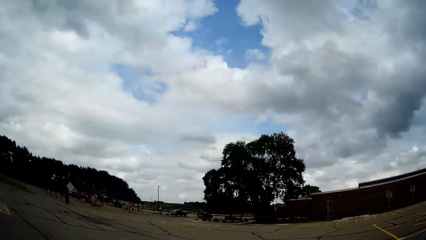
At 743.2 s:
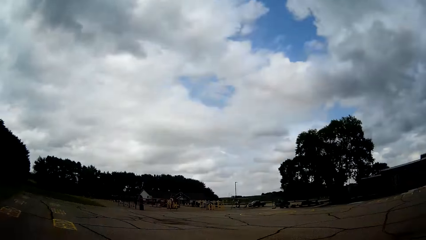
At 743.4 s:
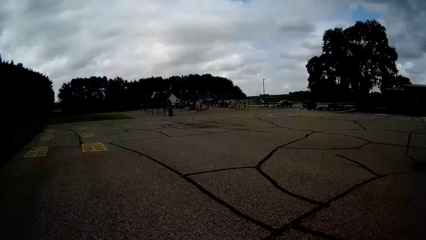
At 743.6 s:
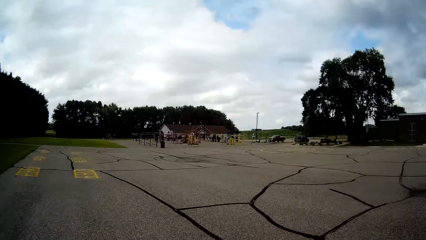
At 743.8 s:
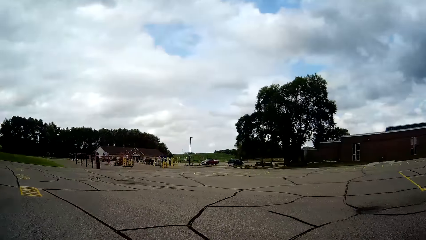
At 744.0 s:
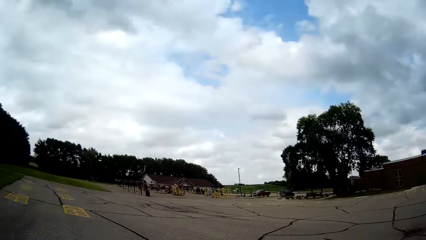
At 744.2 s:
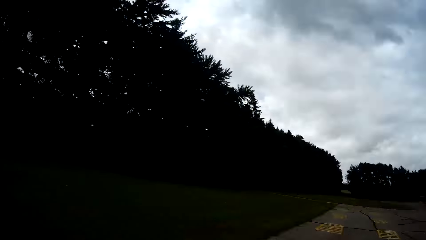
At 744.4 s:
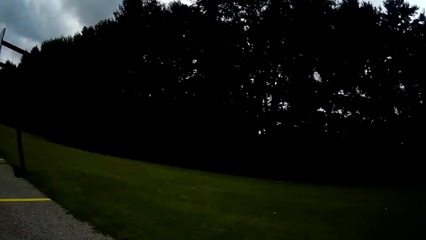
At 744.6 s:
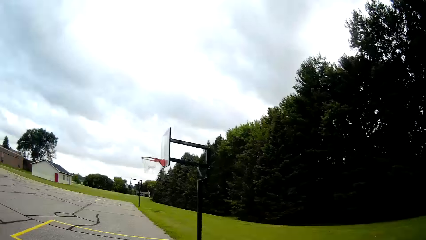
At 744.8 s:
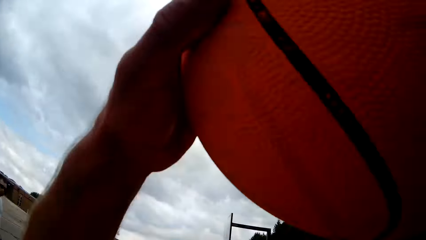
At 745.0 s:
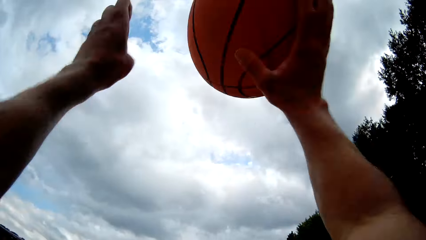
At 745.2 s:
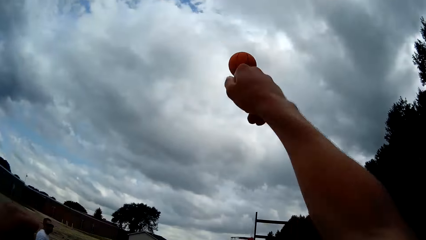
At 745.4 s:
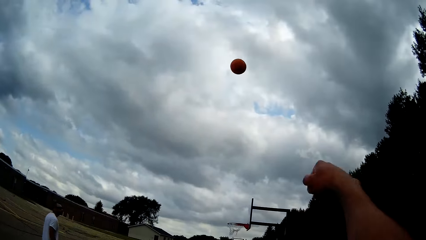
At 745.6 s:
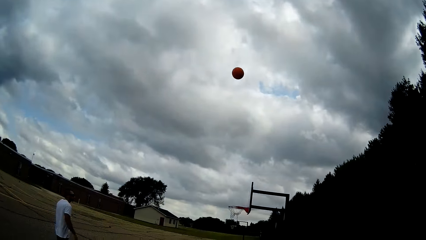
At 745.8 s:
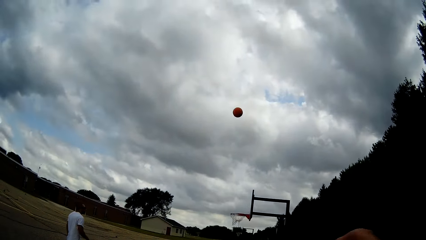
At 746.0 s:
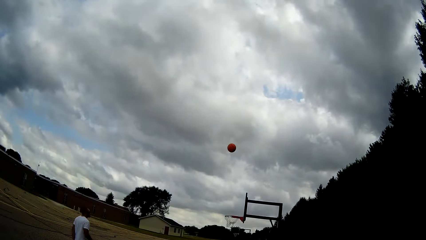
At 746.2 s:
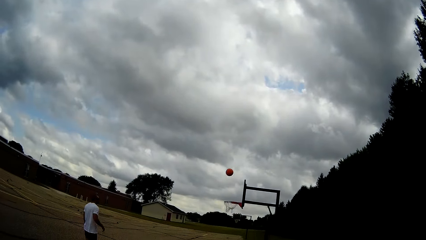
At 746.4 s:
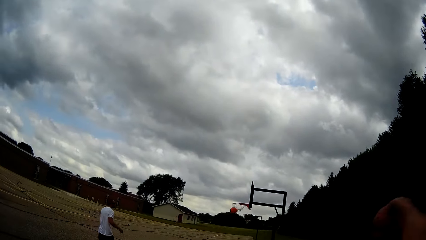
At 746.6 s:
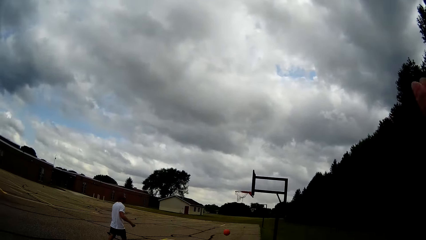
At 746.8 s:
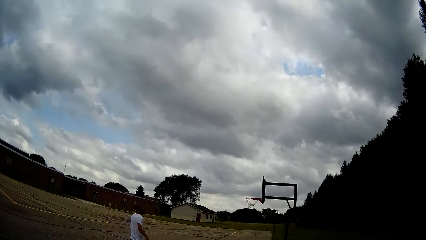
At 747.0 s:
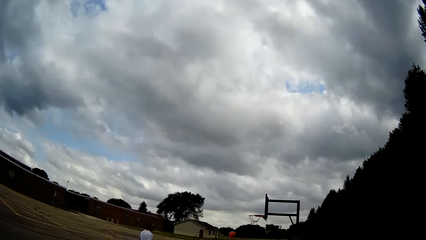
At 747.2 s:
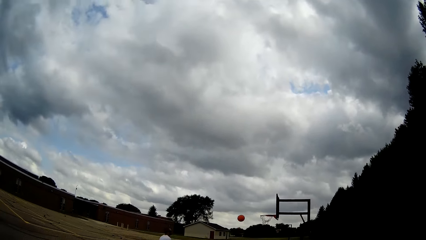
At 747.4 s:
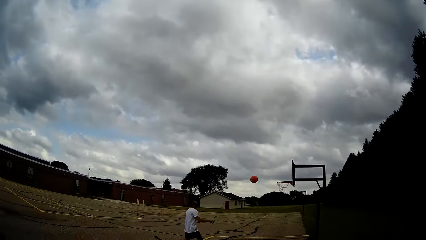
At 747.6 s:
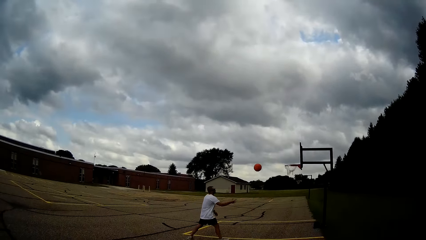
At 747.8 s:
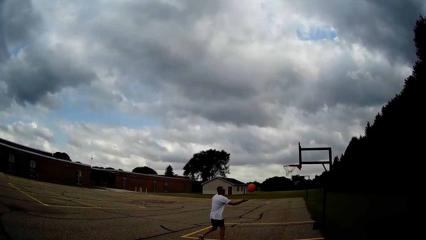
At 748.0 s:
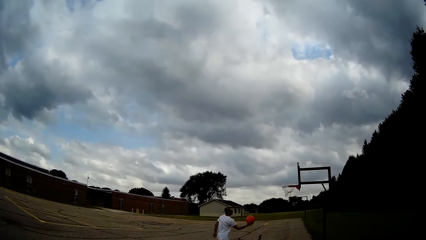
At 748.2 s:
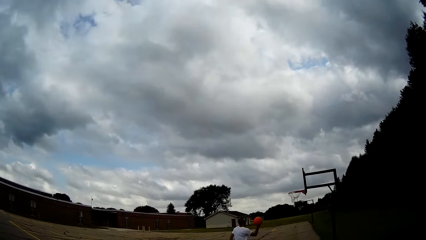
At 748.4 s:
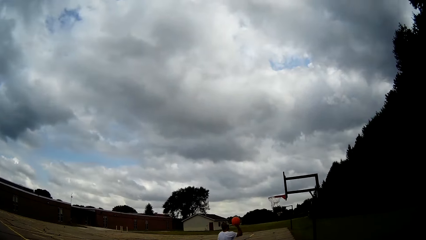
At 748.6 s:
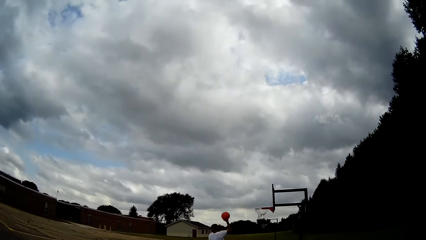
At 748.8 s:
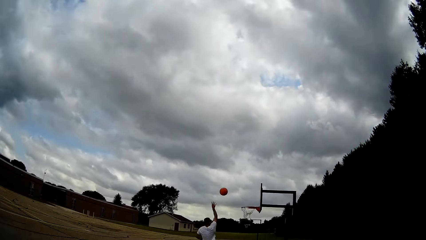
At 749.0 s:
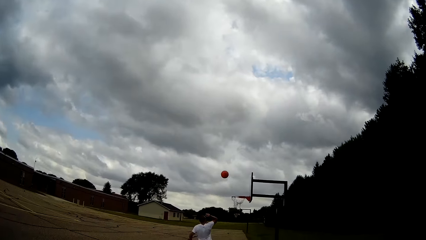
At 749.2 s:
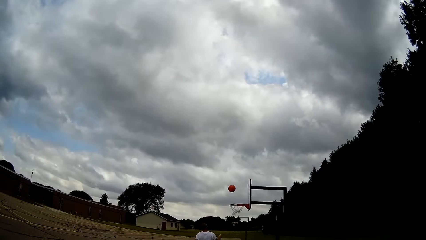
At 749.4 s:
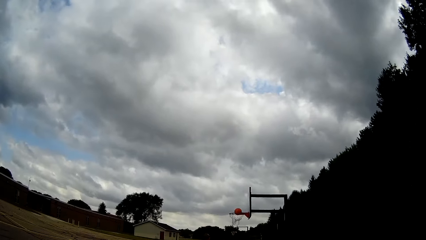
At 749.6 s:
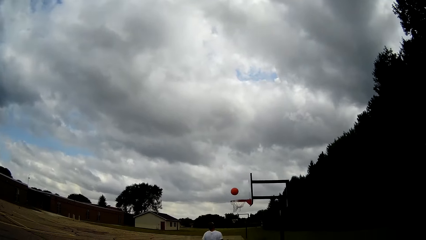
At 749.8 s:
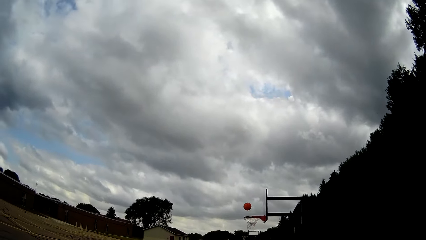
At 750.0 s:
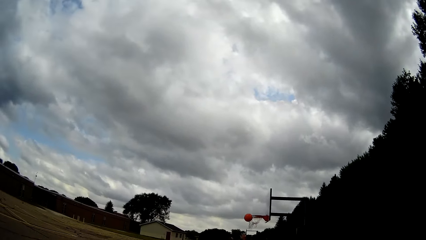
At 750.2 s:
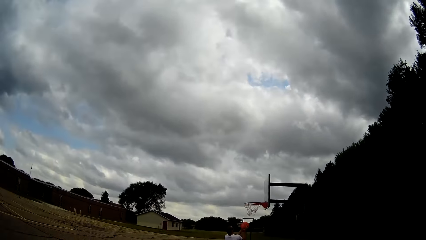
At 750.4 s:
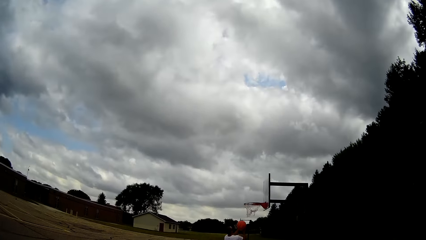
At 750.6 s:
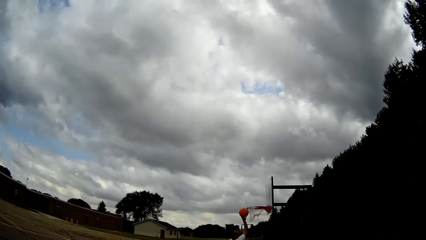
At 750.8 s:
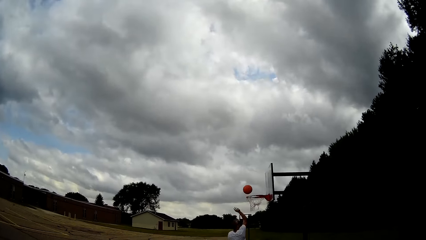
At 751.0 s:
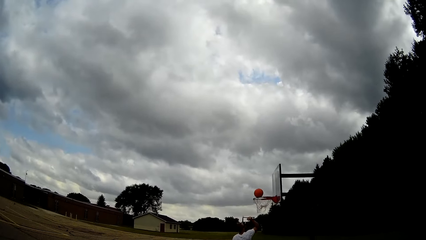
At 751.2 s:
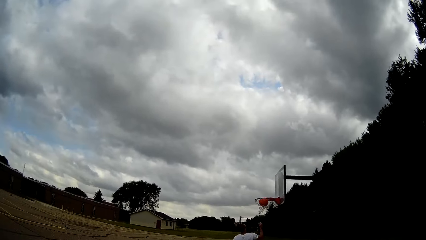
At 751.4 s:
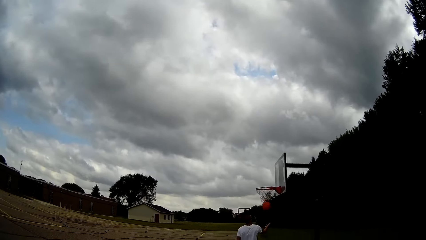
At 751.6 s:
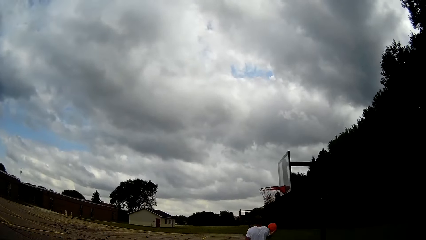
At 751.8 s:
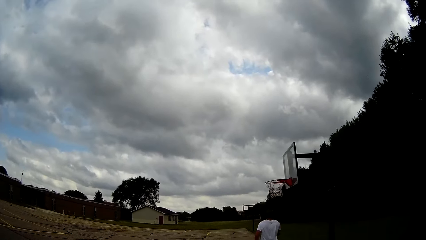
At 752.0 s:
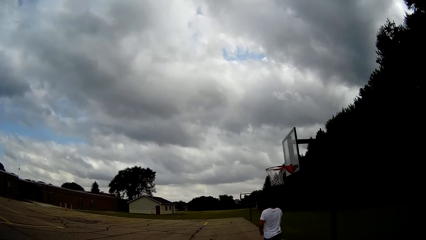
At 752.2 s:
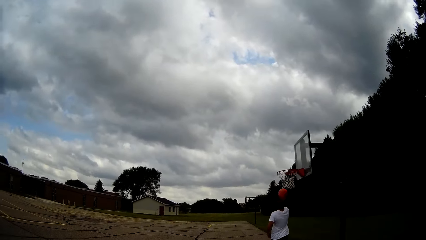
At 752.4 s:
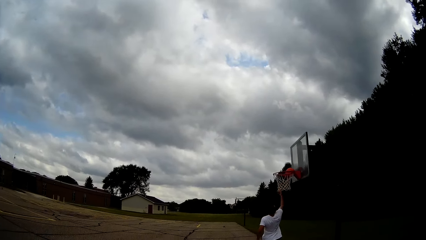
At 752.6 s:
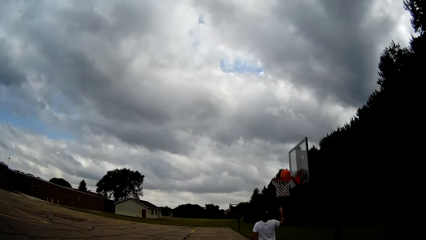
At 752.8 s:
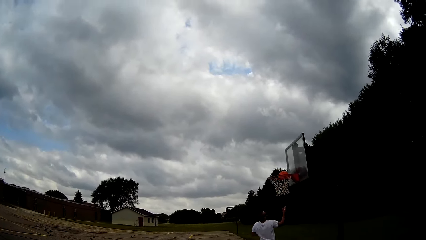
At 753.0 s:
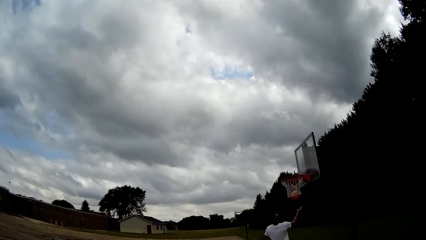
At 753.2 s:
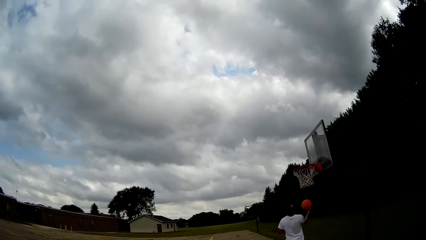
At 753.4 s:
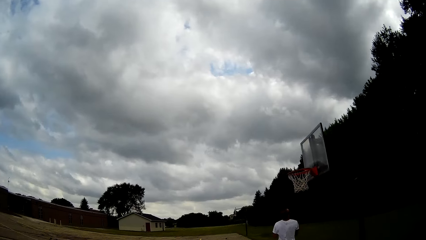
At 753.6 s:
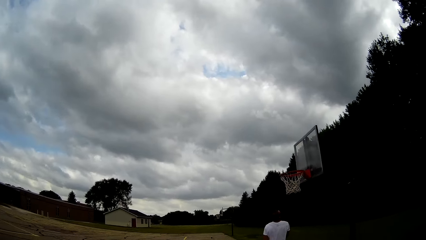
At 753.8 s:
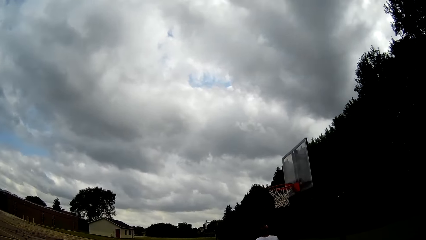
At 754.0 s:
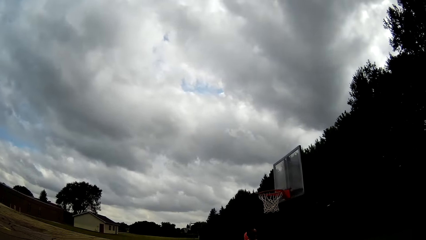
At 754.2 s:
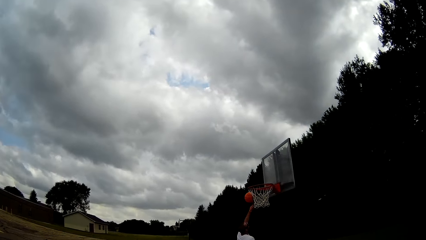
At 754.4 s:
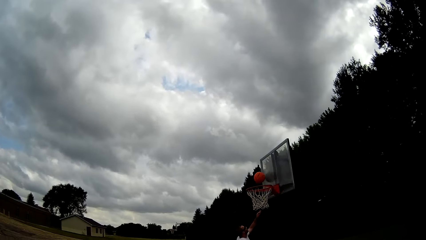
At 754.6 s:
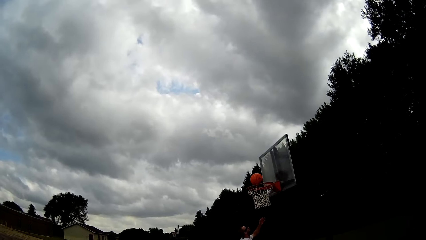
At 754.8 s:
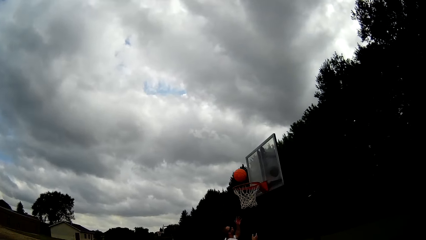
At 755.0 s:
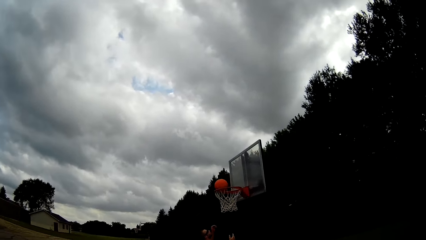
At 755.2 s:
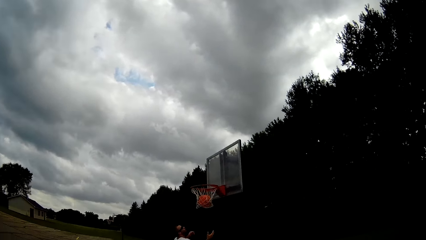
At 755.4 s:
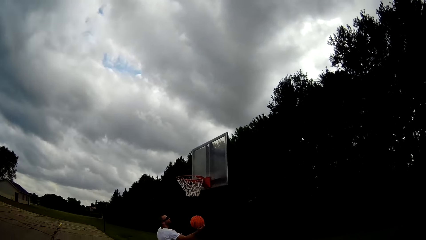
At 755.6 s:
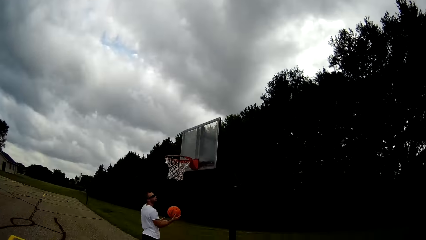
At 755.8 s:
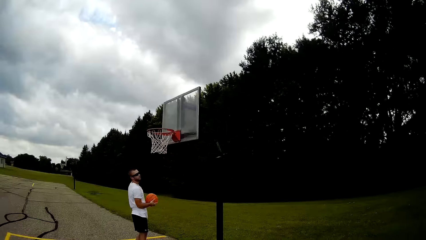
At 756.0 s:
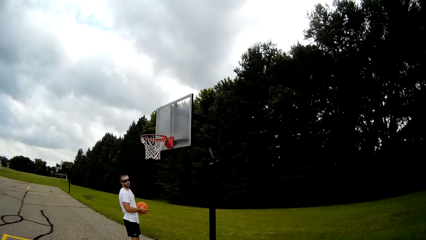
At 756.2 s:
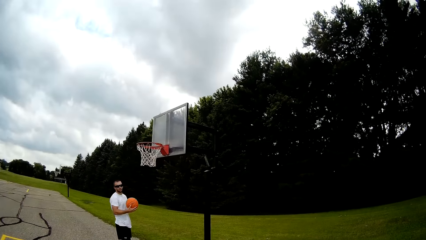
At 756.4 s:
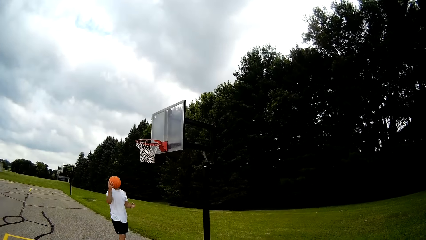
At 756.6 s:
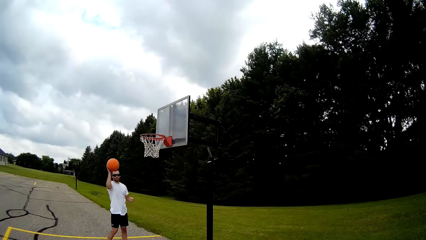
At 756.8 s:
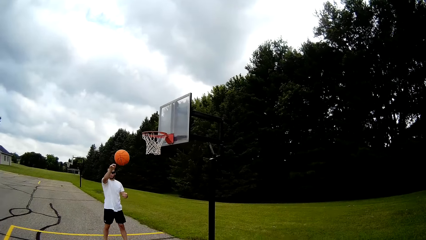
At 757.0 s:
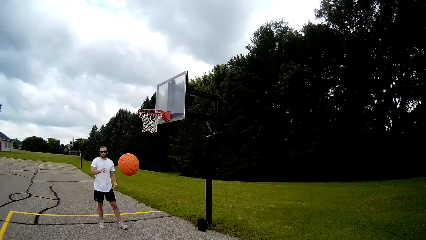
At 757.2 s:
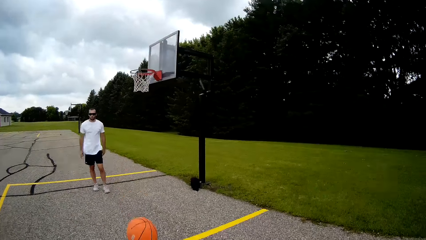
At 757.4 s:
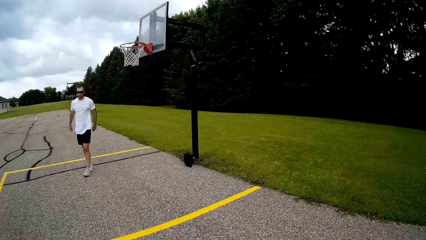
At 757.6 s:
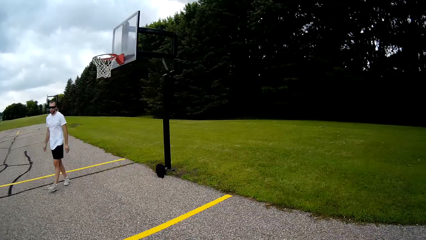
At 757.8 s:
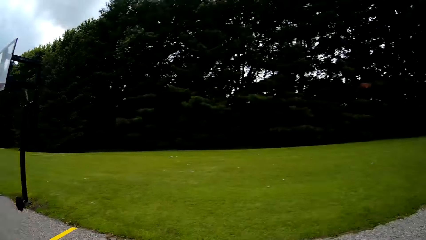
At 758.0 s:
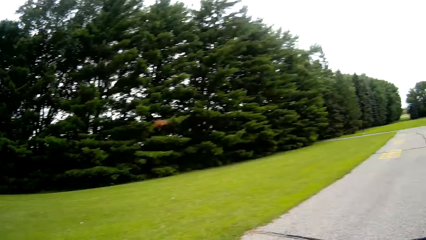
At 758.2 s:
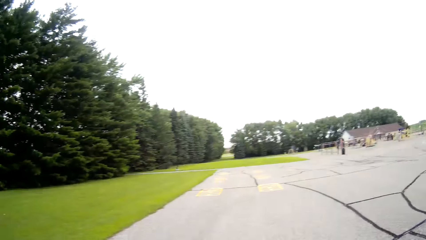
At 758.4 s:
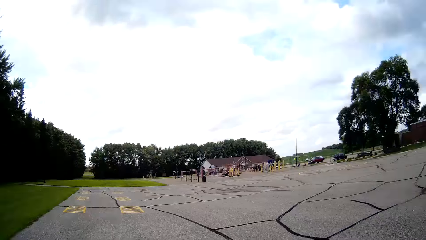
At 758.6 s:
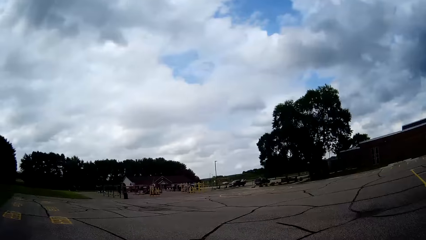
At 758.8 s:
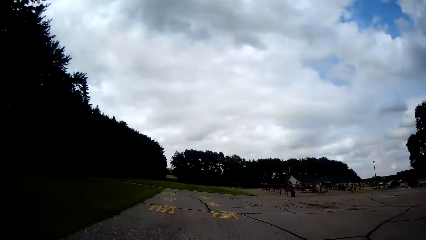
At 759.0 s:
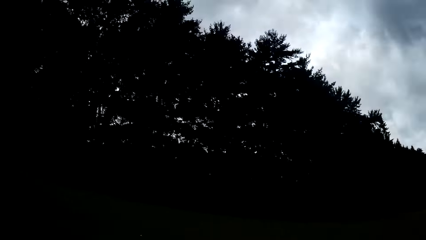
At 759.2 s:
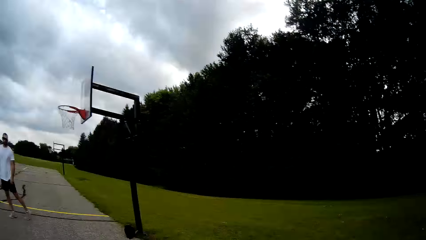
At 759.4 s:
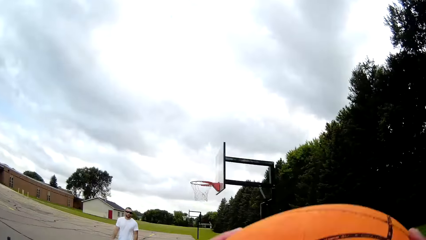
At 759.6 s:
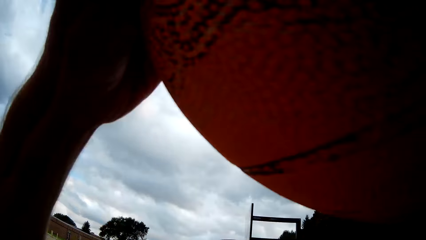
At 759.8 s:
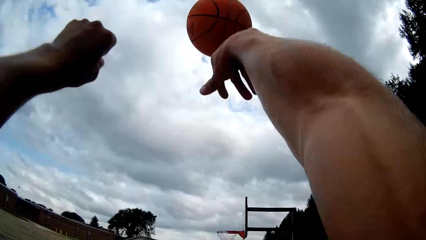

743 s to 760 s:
A man throws the ball in the court. The camera wearer dribbles the basketball. They catch the ball. They throw the ball close to the basketball hoop. The man walks towards the basketball. The man catches the ball and throws the ball close to the basketball hoop. The man catches the ball and throws the ball into the basketball hoop. The man catches the ball and throws the ball into the basketball hoop. The man catches the ball and throws the ball into the basketball hoop. The man catches the ball and passes the basketball to the camera wearer. The camera wearer catches the ball.
